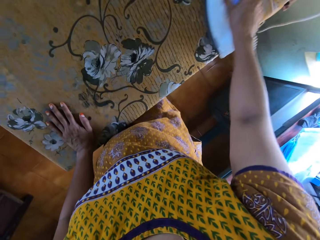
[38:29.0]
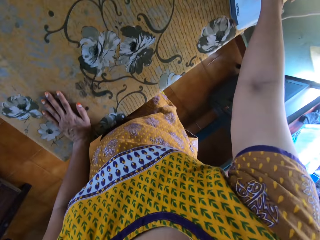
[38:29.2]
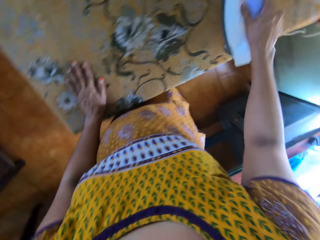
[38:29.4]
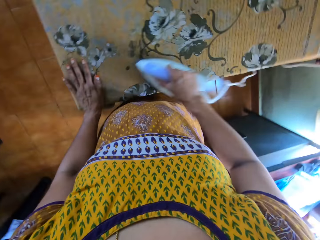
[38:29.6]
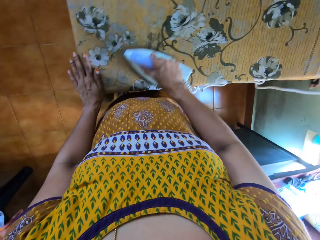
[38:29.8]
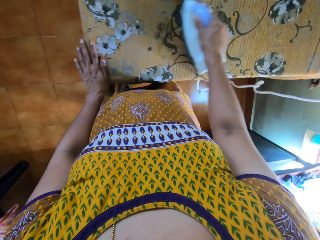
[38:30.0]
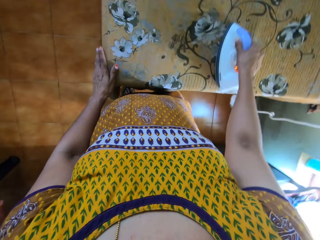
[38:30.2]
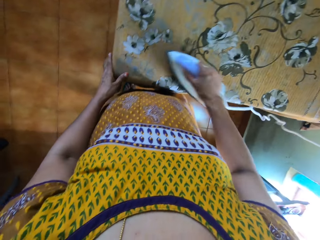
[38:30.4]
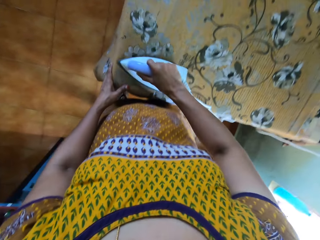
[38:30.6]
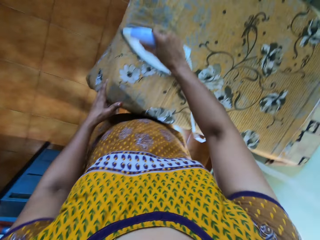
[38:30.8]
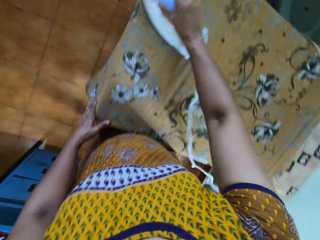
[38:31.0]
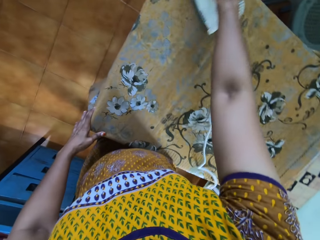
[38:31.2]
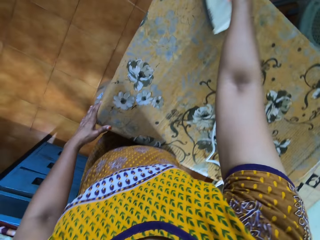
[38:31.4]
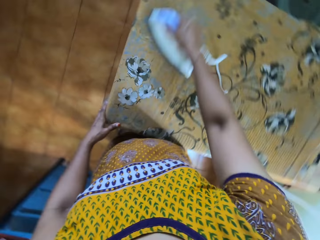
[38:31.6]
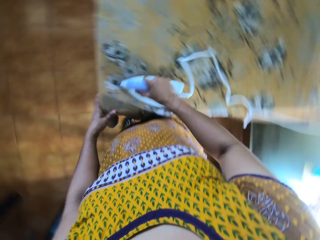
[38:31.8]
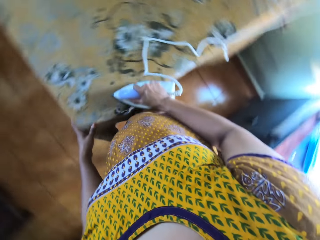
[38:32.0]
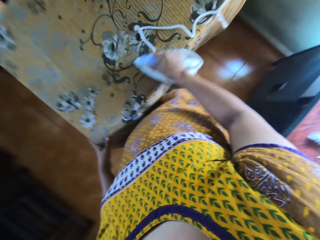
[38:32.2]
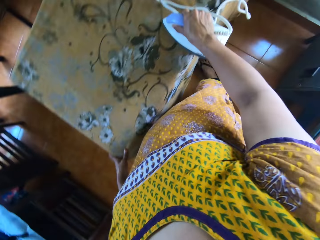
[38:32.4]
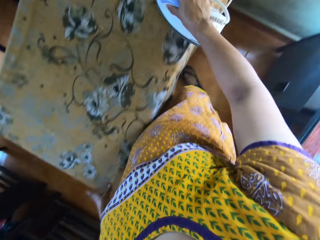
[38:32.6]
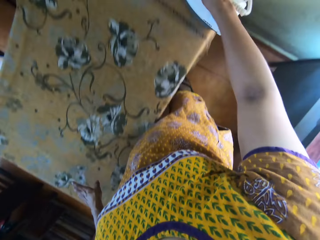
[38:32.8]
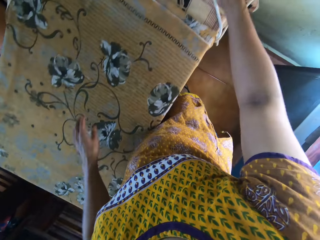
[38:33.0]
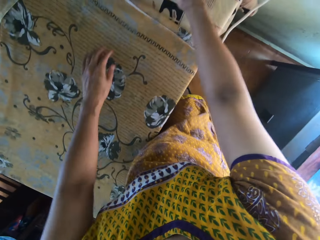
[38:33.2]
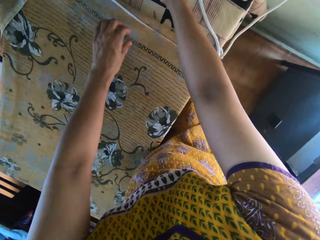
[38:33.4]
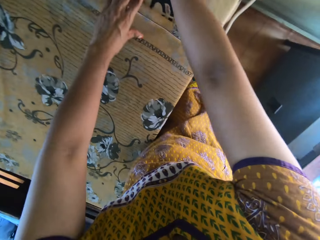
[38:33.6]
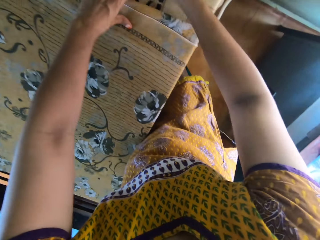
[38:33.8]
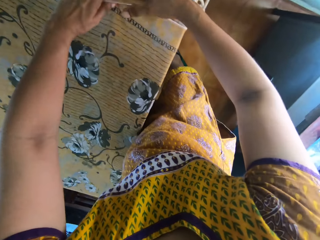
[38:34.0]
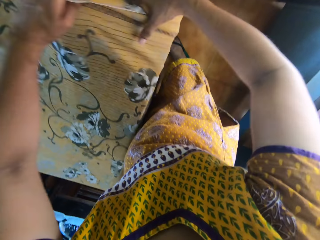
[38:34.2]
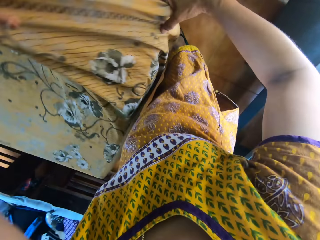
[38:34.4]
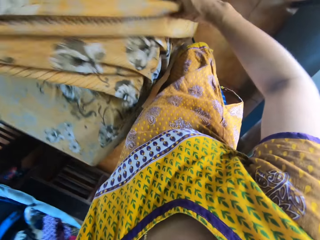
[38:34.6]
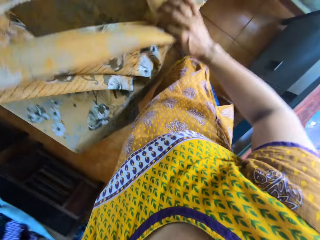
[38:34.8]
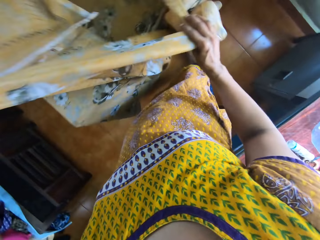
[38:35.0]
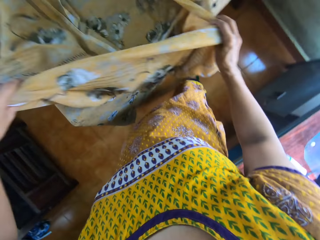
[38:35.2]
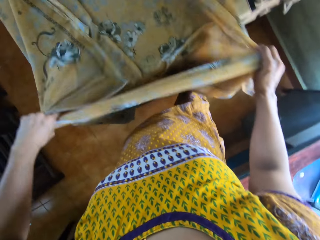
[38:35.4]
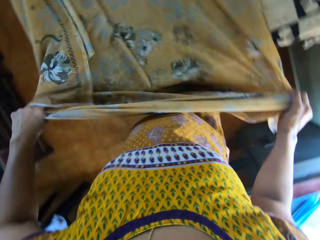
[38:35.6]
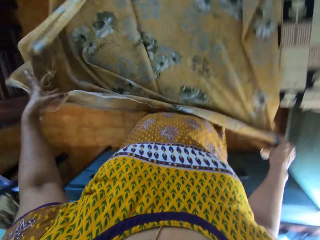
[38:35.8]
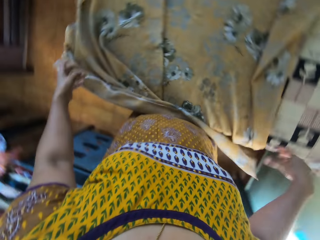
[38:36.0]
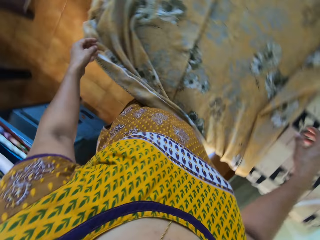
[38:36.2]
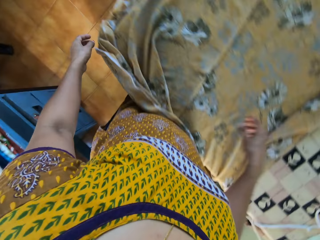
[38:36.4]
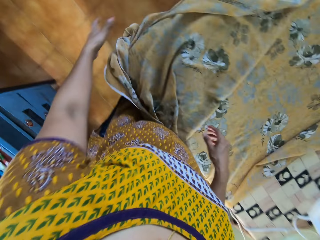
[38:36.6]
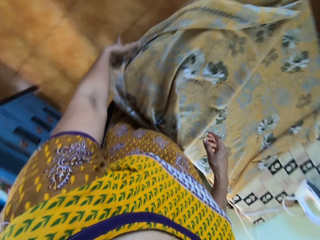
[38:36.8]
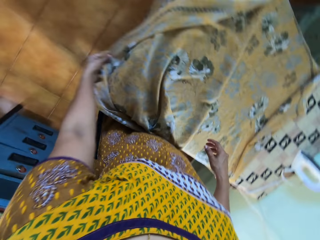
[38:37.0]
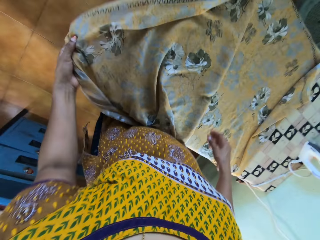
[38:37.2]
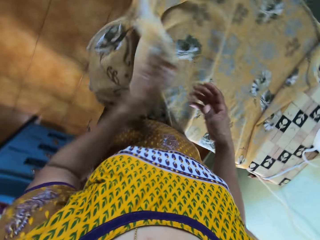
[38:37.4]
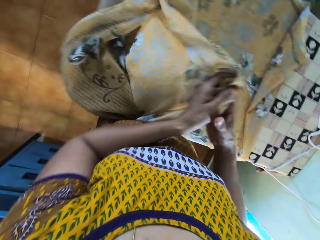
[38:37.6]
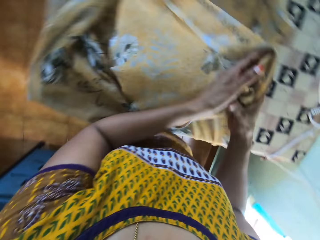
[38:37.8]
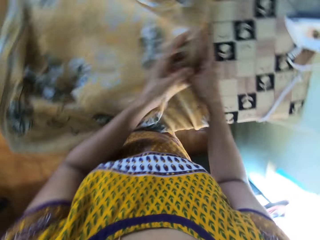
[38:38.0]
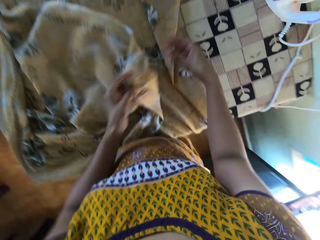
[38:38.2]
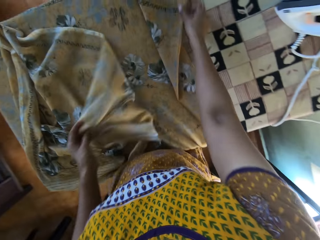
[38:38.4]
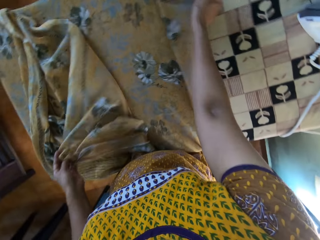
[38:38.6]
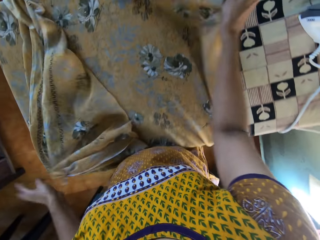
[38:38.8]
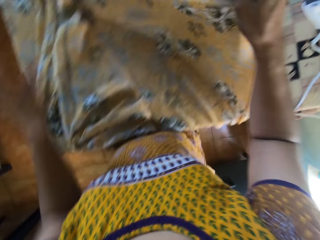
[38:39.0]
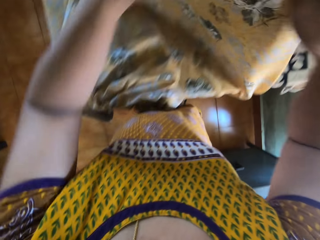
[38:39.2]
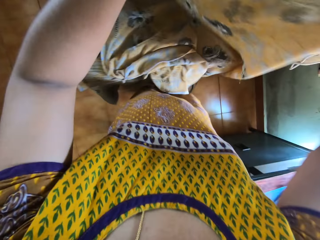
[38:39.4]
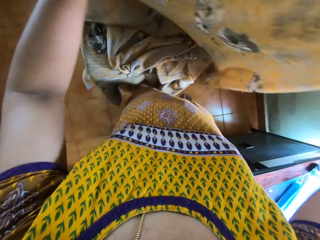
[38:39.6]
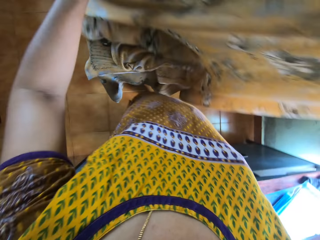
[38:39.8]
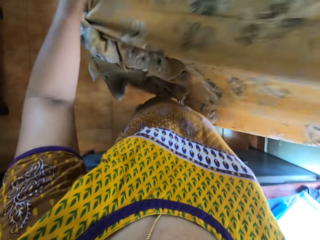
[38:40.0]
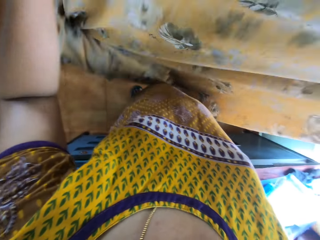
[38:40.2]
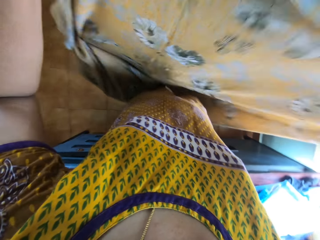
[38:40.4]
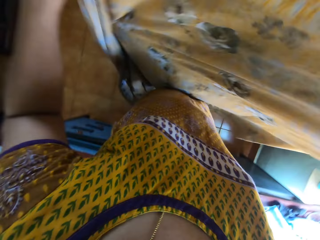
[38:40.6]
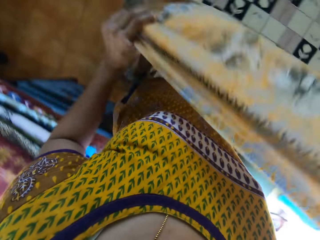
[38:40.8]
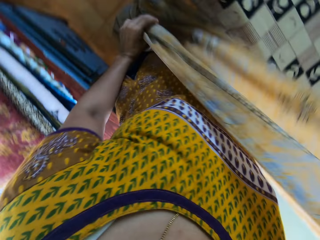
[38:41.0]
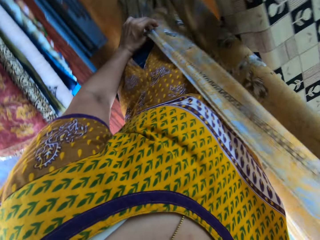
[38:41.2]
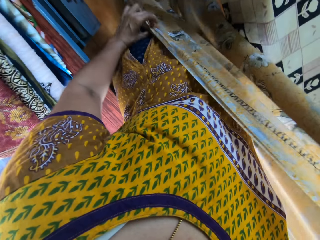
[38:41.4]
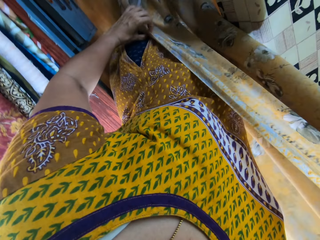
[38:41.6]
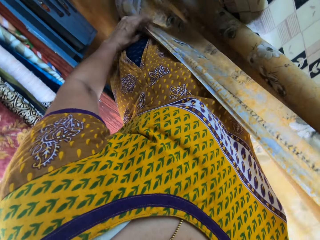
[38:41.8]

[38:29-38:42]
The camera wearer puts the iron on the ironing board with her right hand. She picks up the cloth from the ironing board with her left hand. She holds the cloth with her right hand. She unravels the cloth with both hands. She drops the cloth in both hands. She picks up the cloth with her left hand. She folds the sheet. She picks up the cloth from the ironing board with her right hand. She holds the cloth with her left hand. She spreads out the cloth with her left hand.

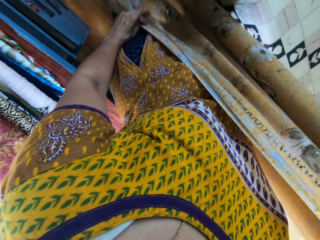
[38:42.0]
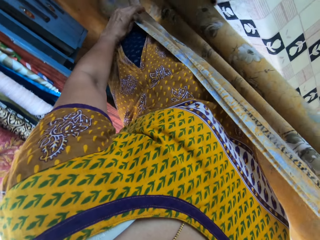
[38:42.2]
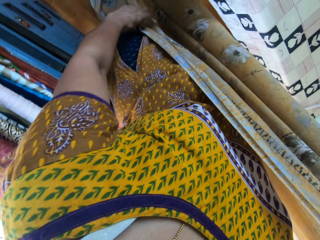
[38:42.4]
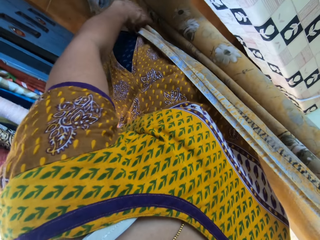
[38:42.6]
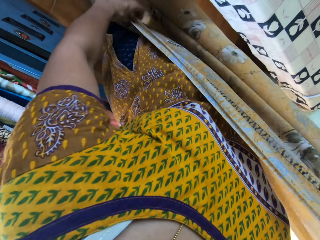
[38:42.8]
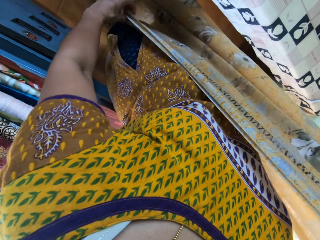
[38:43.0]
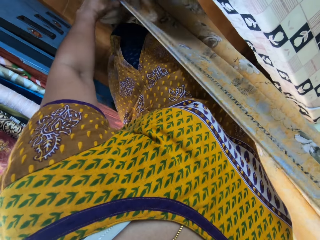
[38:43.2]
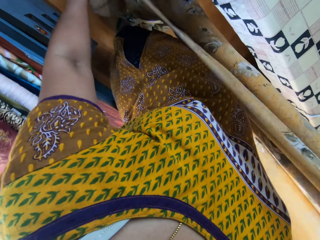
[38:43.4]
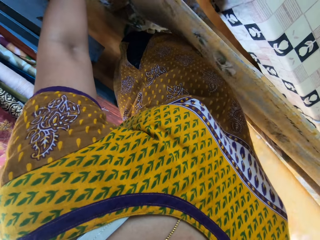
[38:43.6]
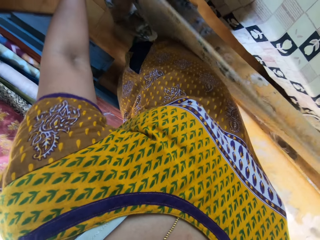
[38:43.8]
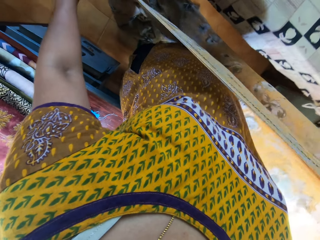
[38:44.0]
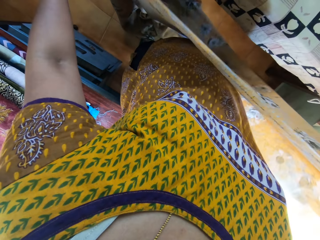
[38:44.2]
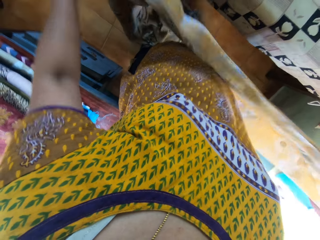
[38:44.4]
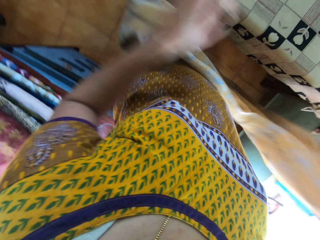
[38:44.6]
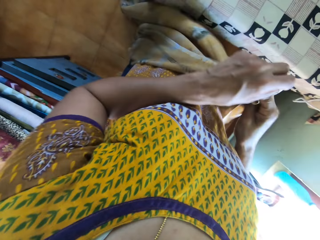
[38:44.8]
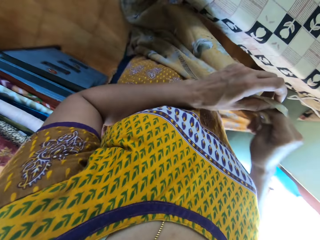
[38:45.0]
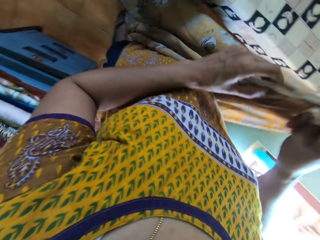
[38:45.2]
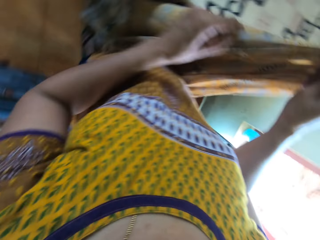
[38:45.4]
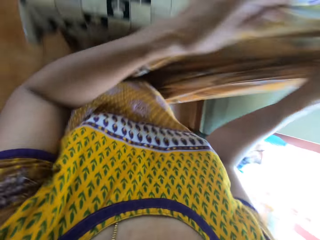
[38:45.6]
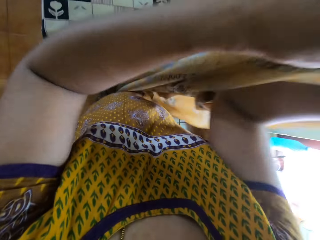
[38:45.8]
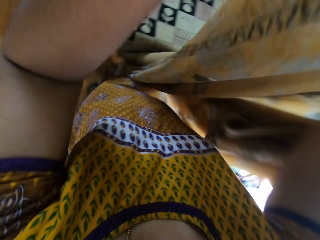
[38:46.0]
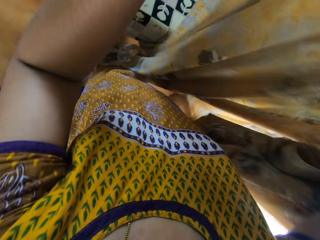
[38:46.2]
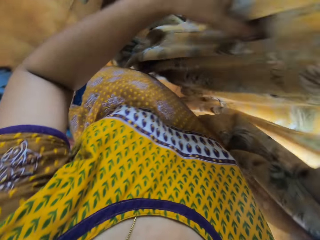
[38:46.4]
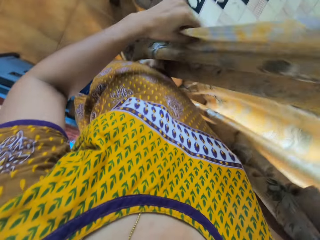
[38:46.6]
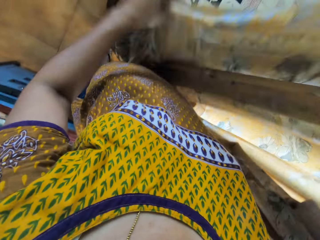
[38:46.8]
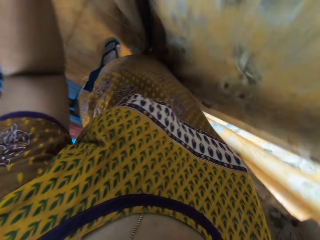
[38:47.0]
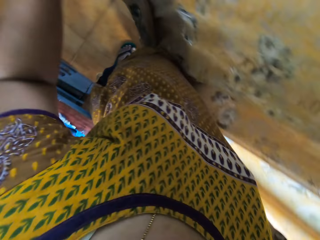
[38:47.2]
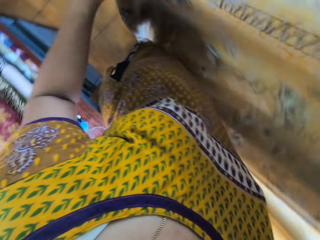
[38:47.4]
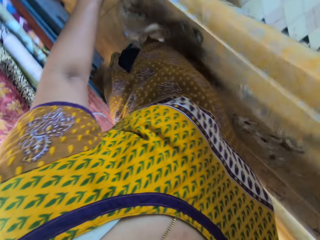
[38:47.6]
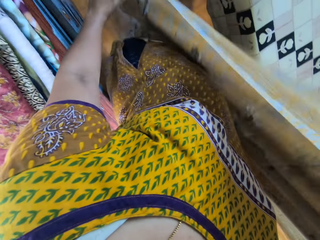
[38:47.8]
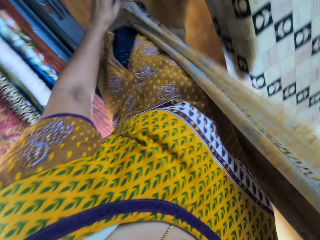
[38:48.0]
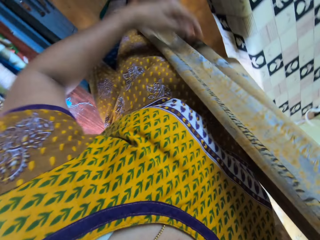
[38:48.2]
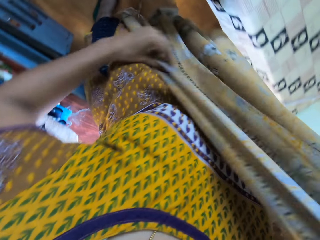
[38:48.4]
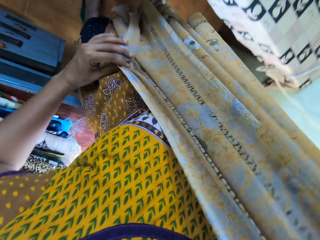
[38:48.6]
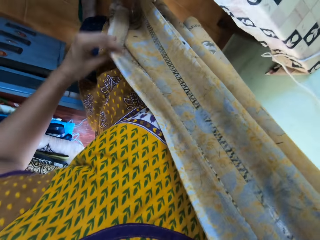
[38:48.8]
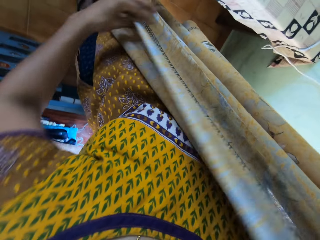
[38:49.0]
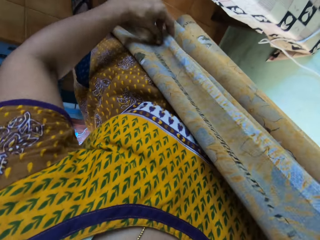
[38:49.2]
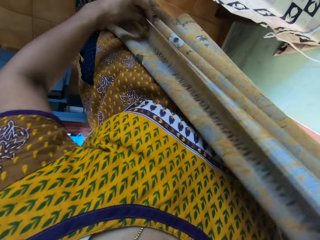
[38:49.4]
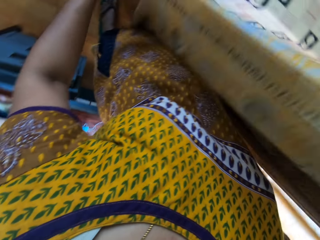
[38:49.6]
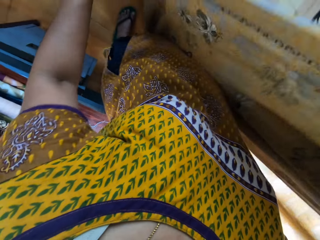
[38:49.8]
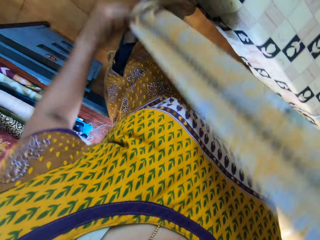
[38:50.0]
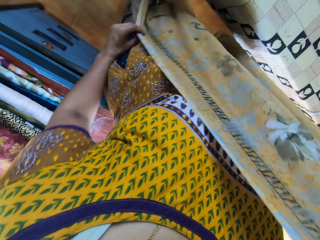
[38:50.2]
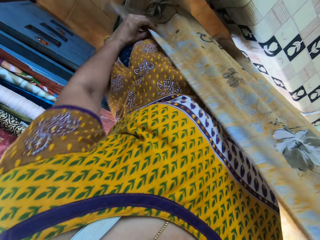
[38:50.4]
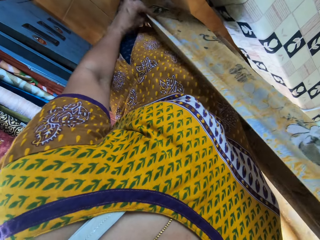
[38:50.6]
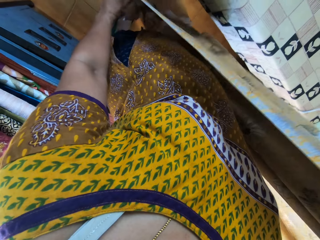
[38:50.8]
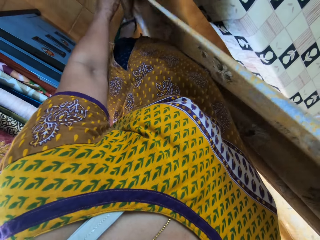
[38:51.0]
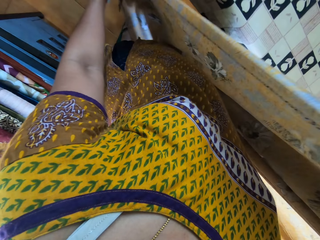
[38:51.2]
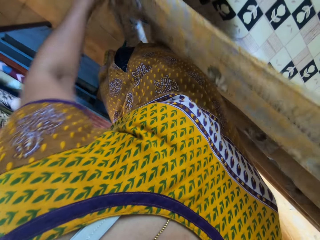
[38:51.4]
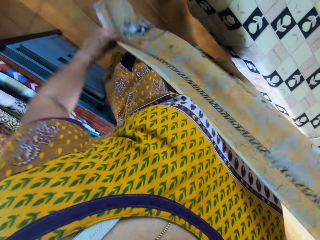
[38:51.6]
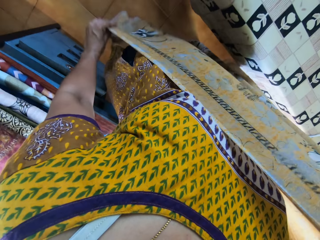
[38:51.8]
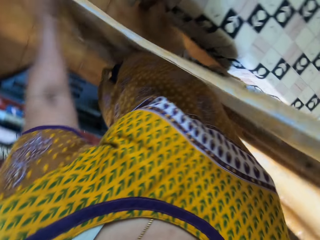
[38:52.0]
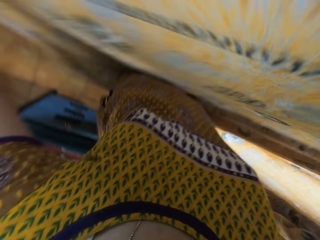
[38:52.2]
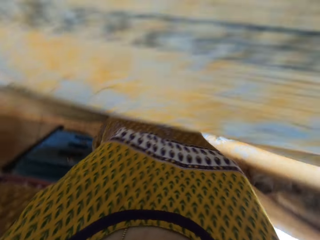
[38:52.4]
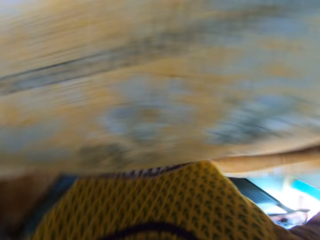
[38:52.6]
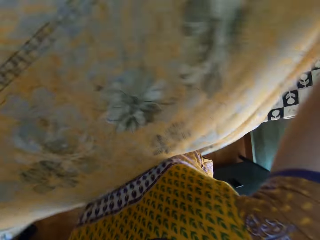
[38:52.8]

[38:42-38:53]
The camera wearer holds the cloth with her left hand. She holds the cloth in her left hand with her right hand. She spreads out the cloth with her left hand. She holds the cloth with her left hand. She lifts the cloth in both hands.
